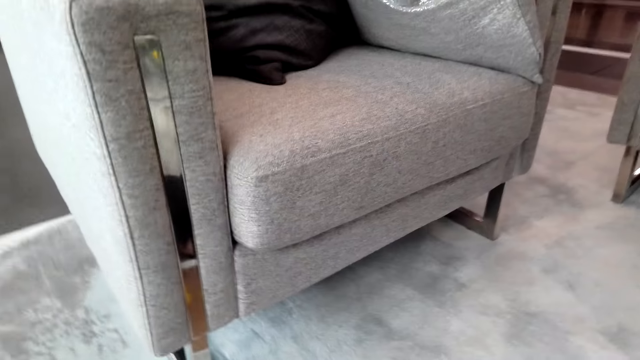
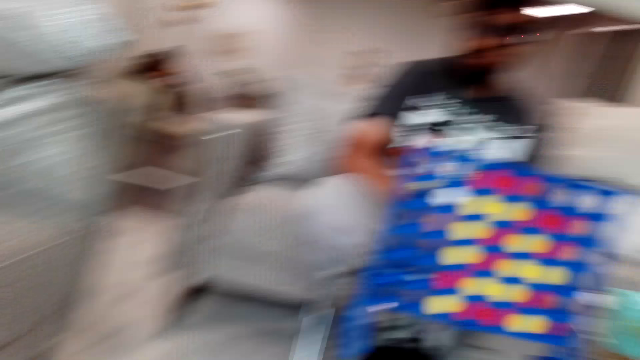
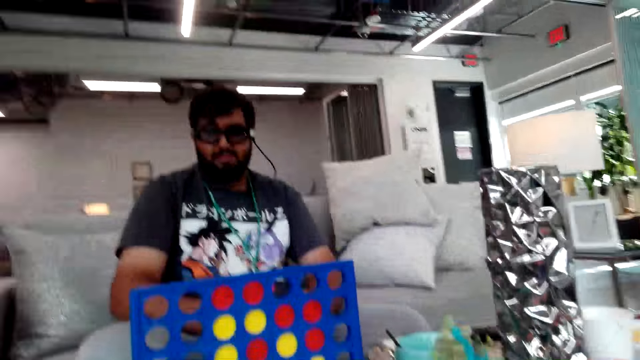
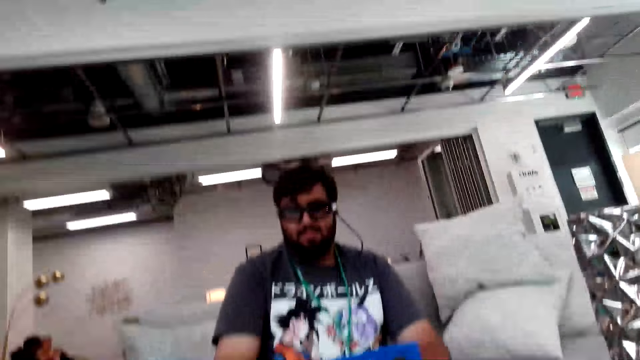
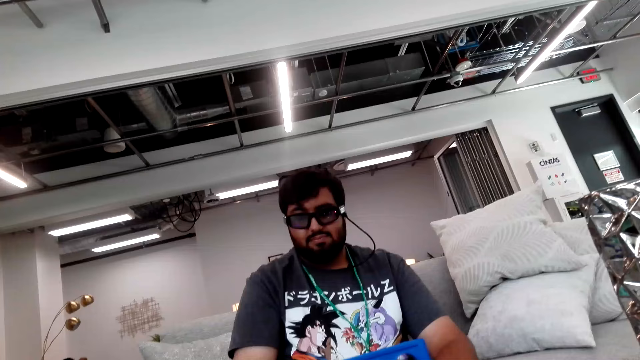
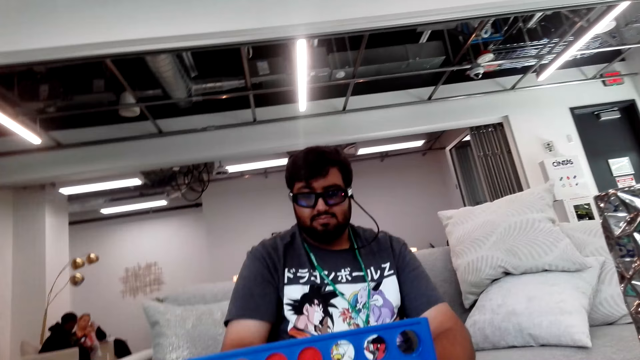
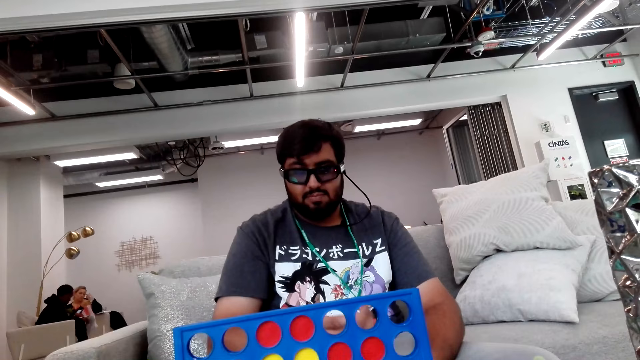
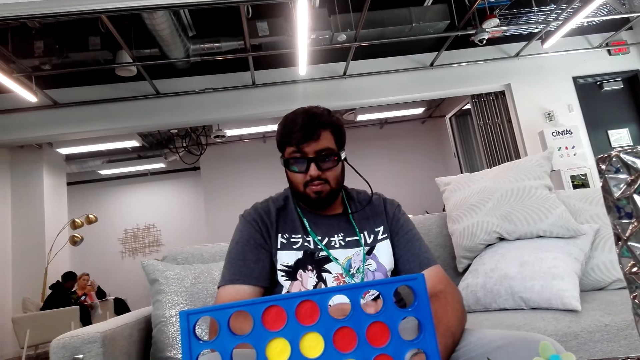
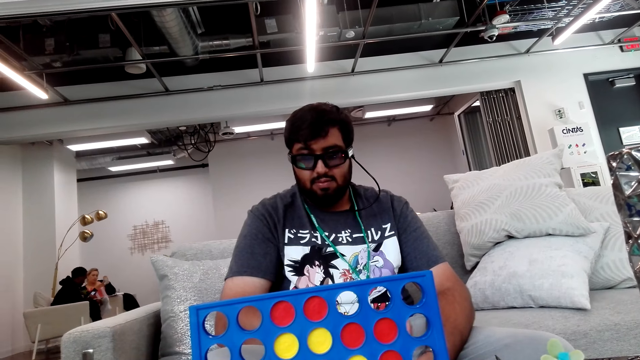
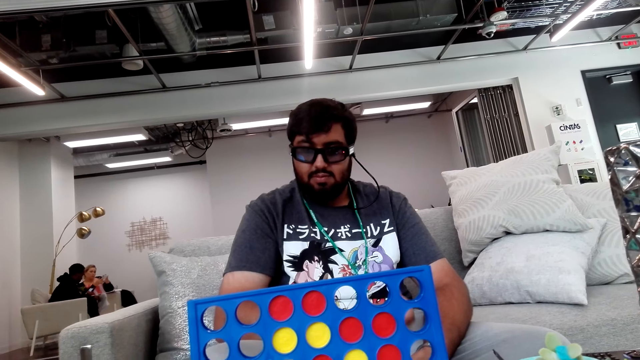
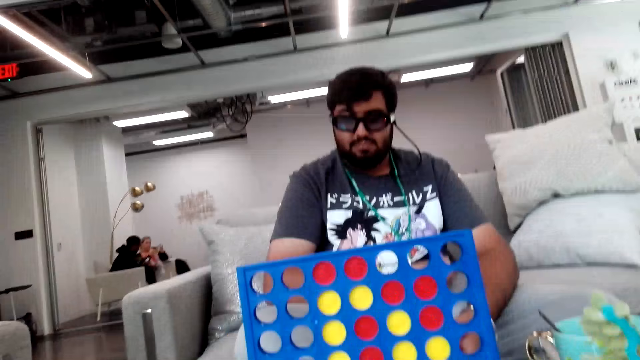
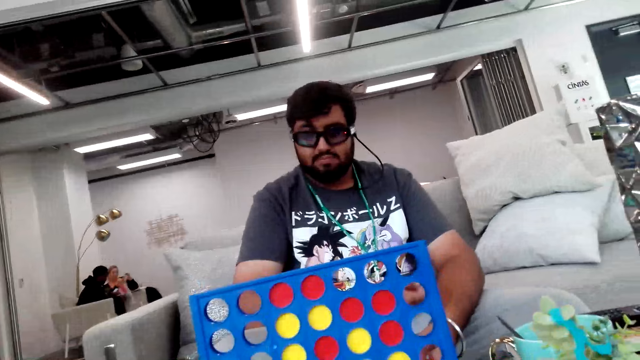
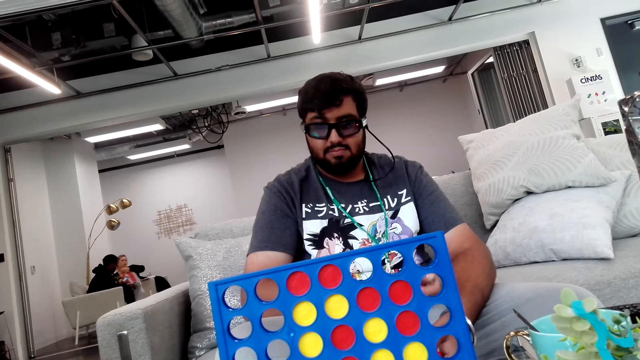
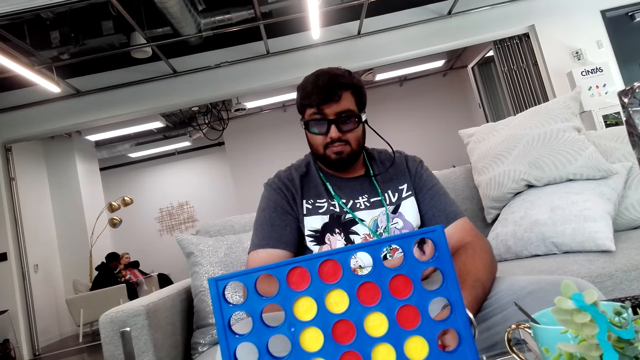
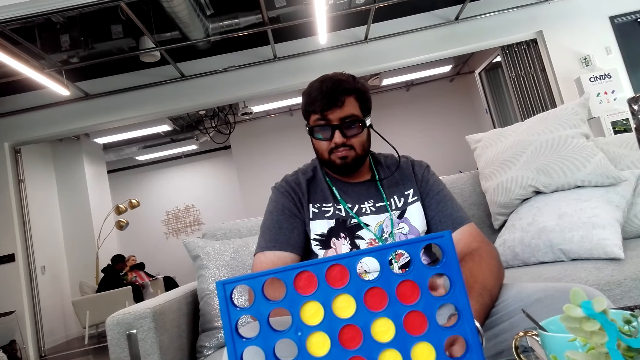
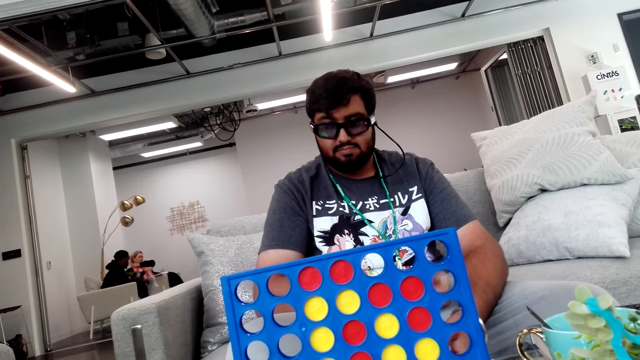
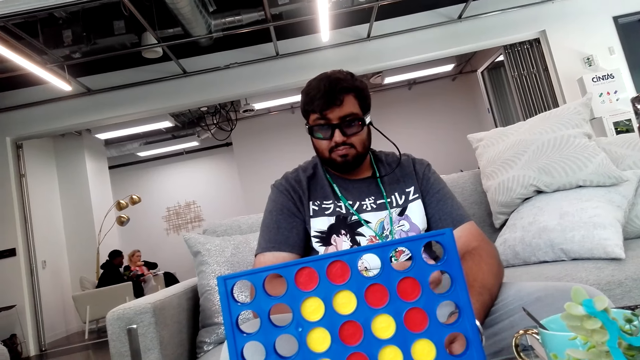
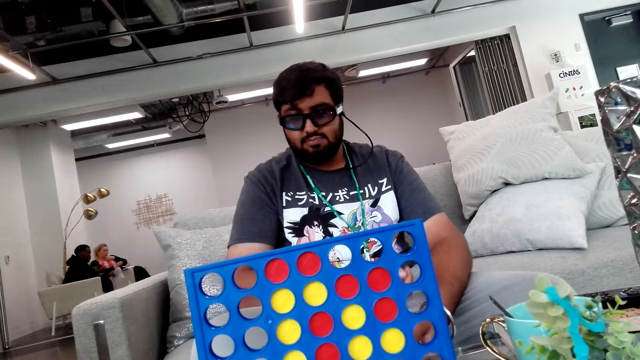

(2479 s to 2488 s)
The camera wearer looks around. A person shuffles chips.

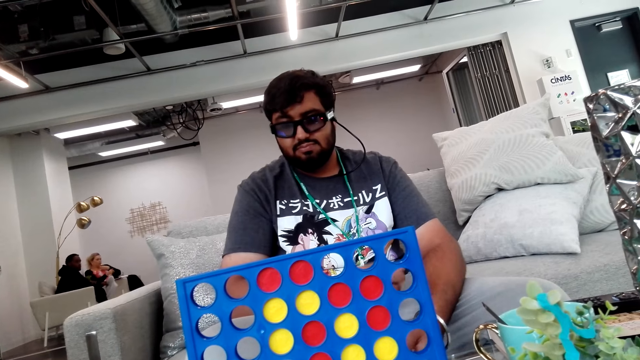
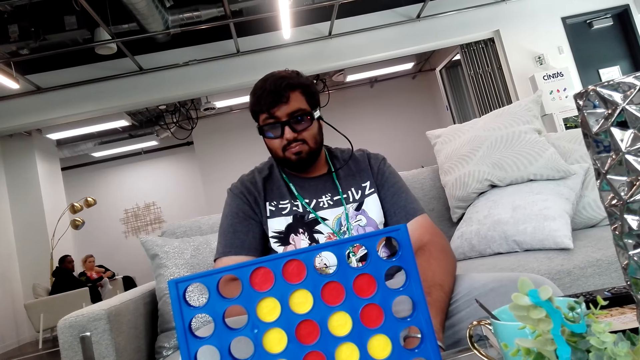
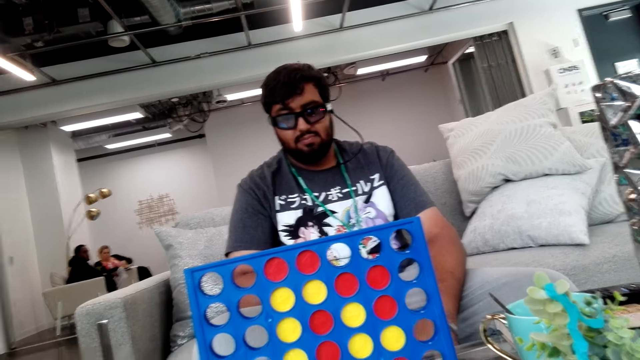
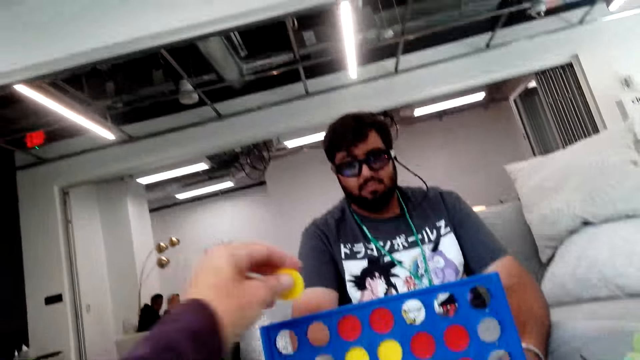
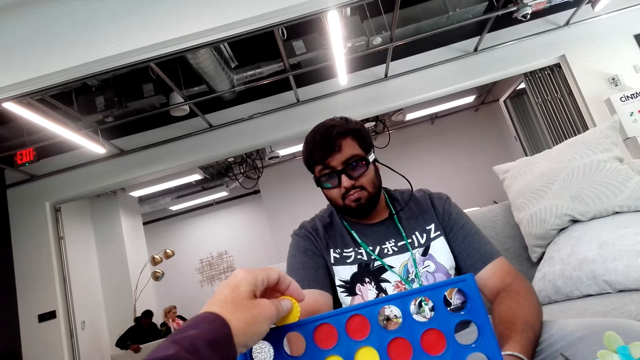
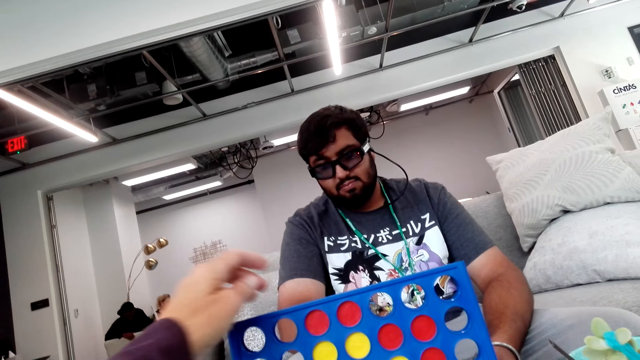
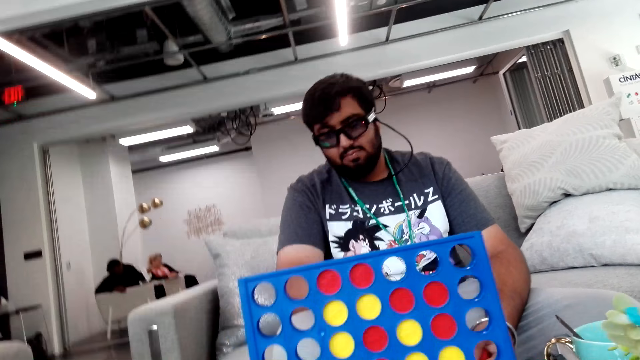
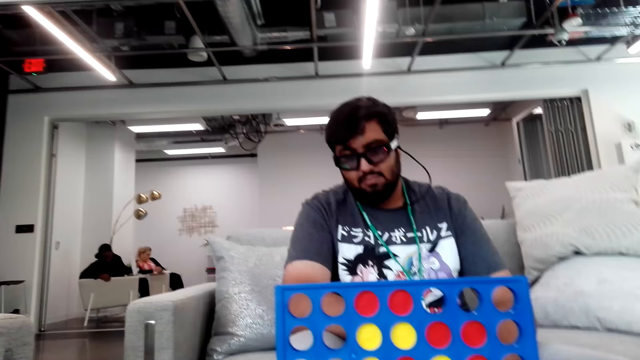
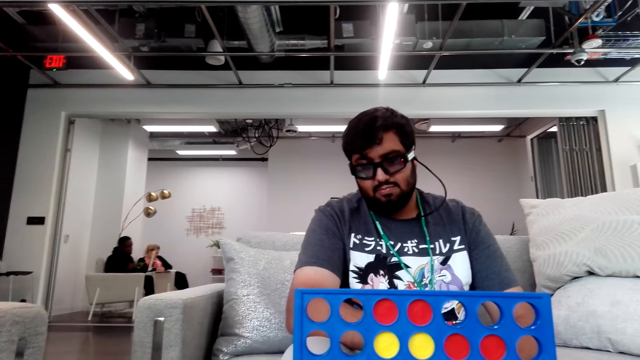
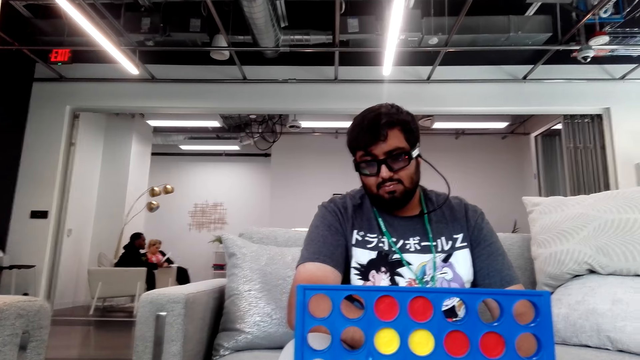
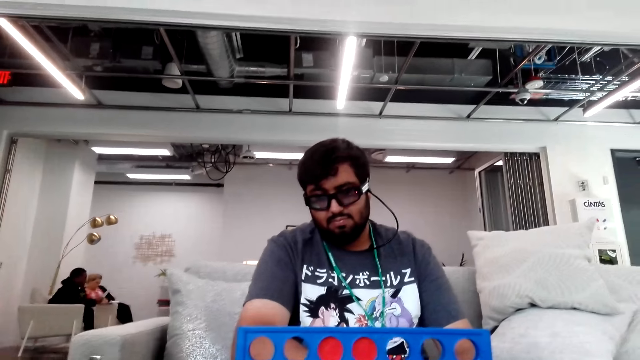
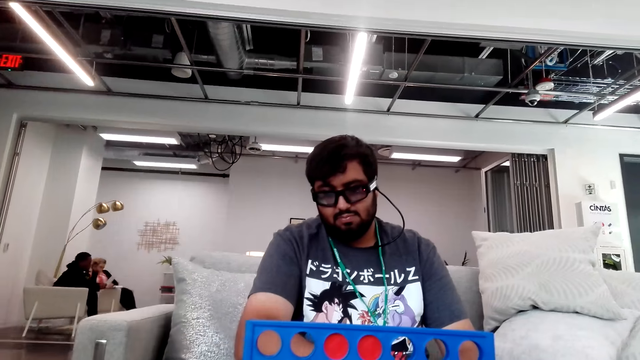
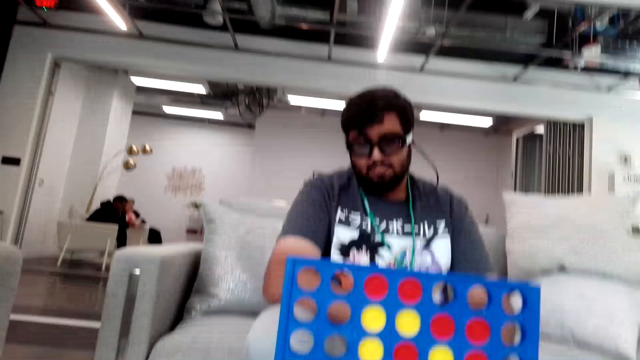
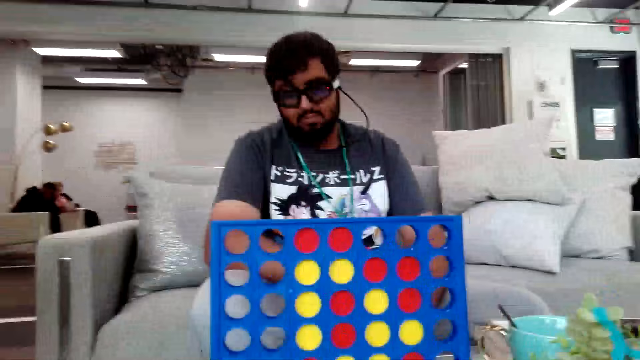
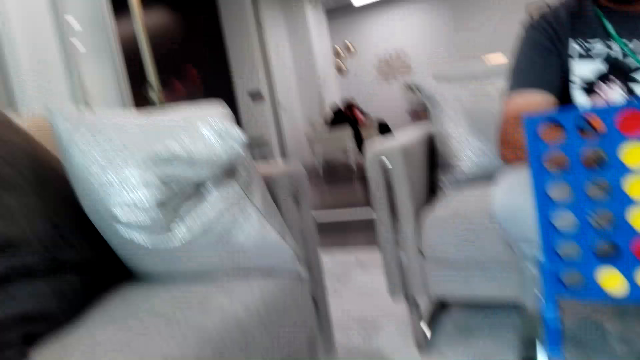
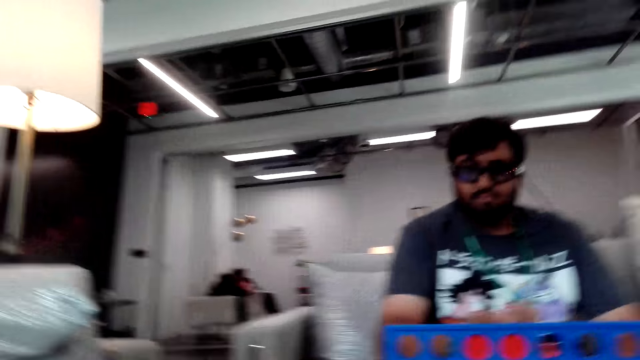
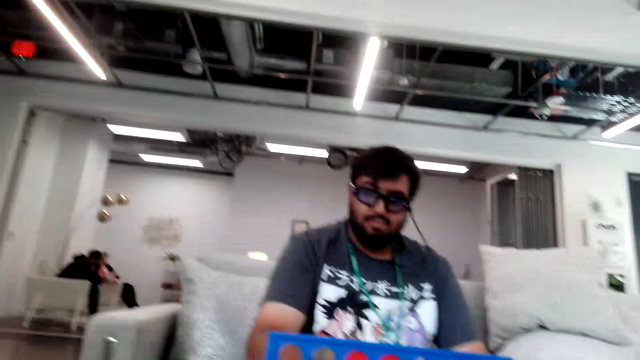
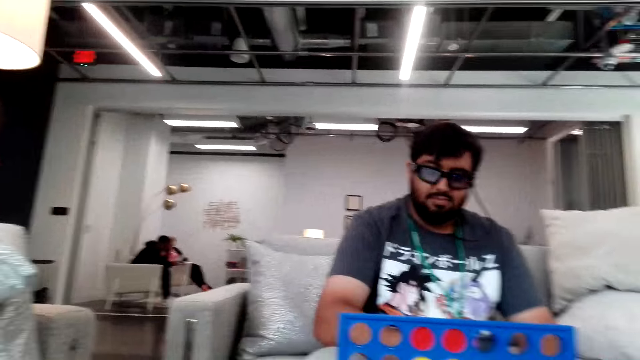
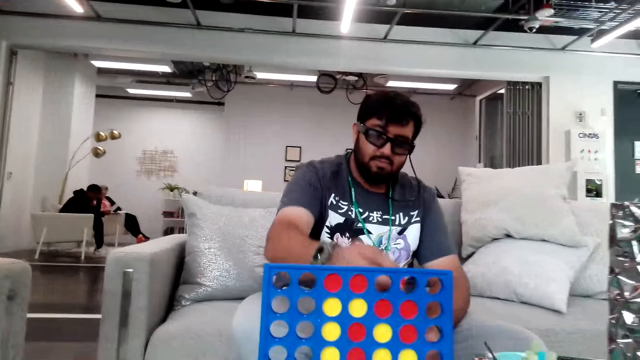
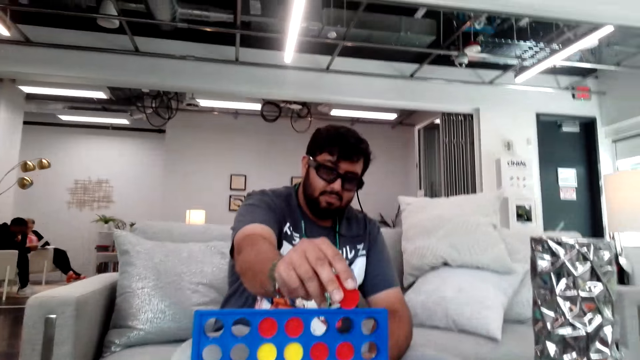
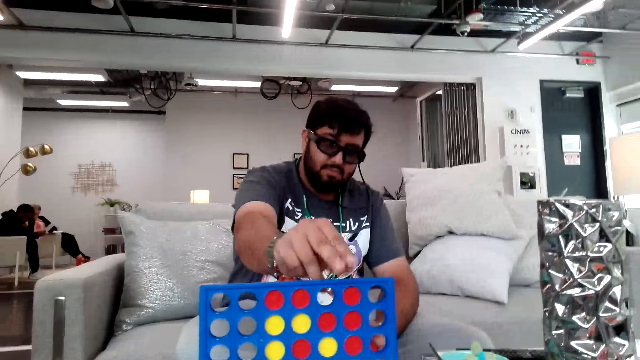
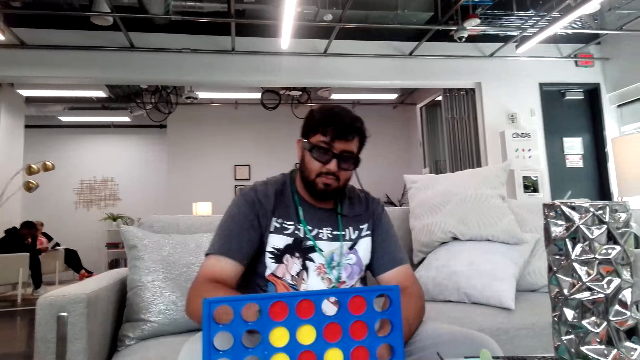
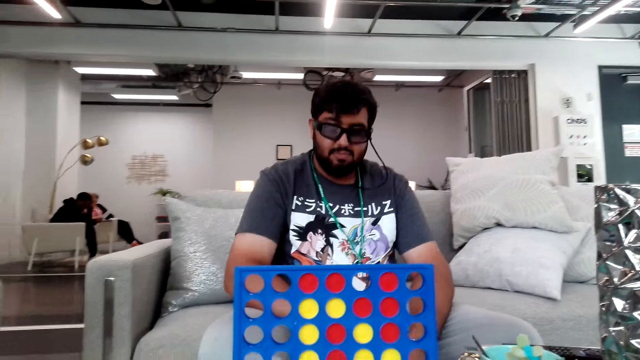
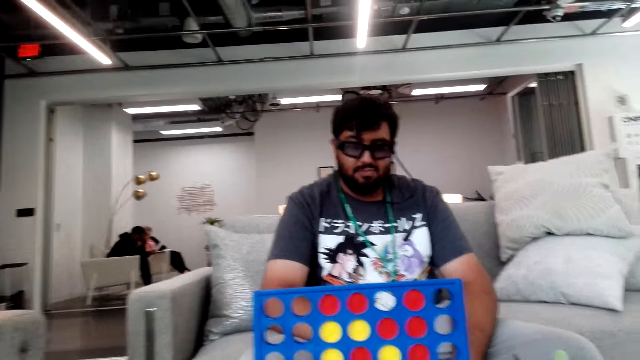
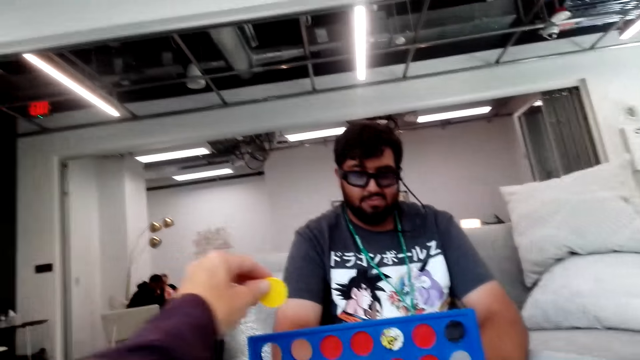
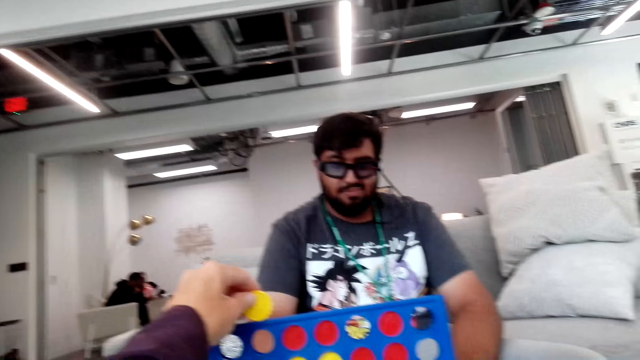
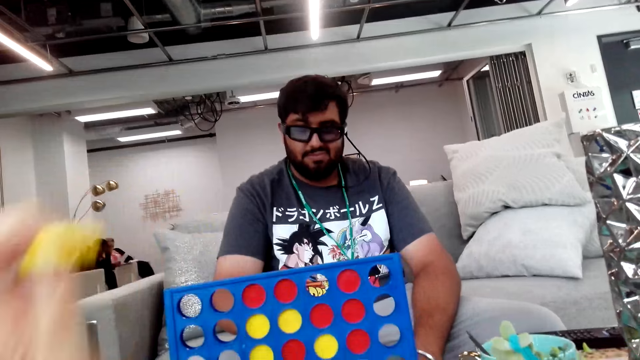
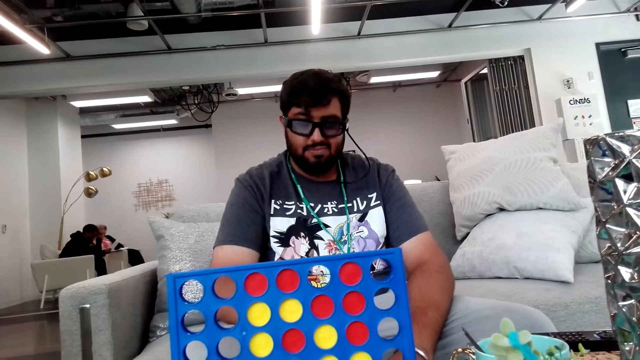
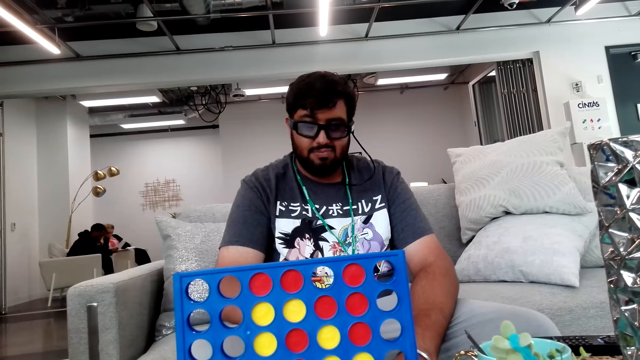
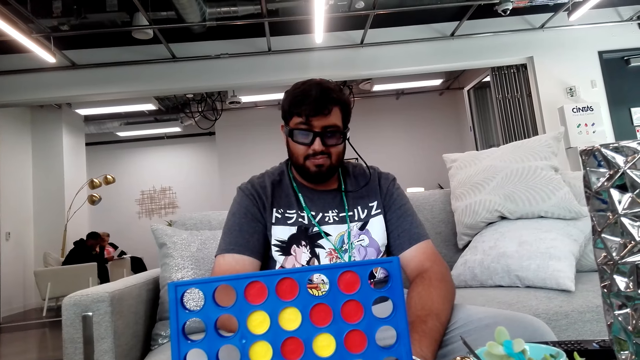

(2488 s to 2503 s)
The camera wearer puts a chip in the Connect 4 board. They look around. A person puts a chip in the Connect 4 board. The camera wearer moves the hand with the disk.
